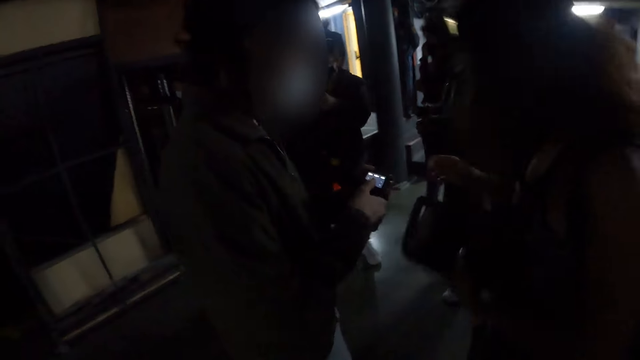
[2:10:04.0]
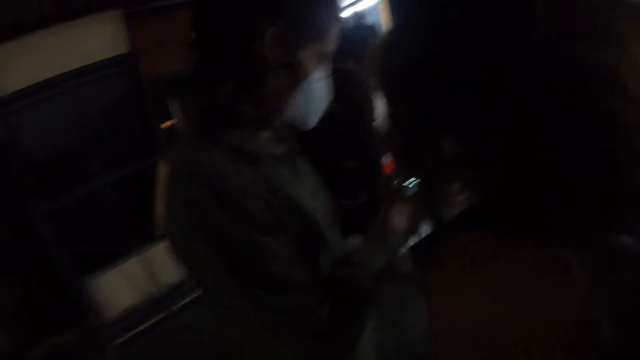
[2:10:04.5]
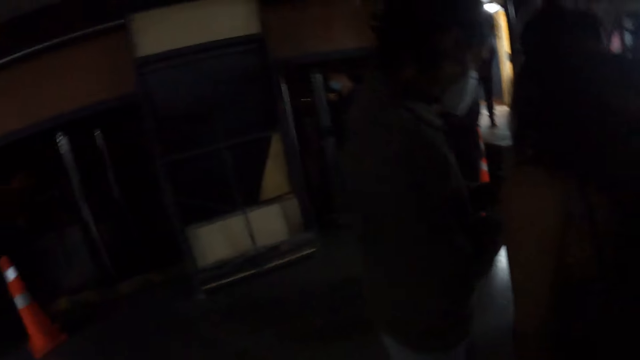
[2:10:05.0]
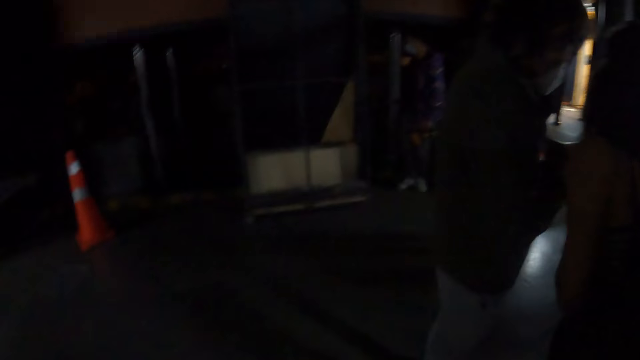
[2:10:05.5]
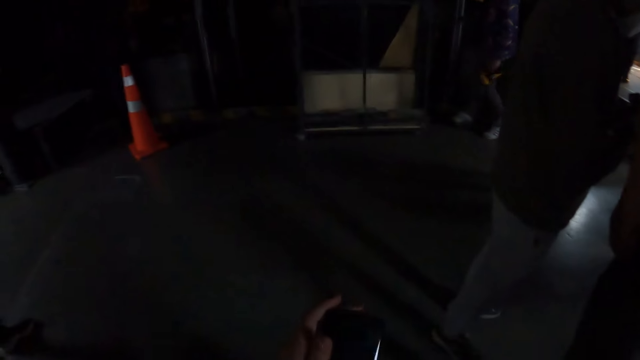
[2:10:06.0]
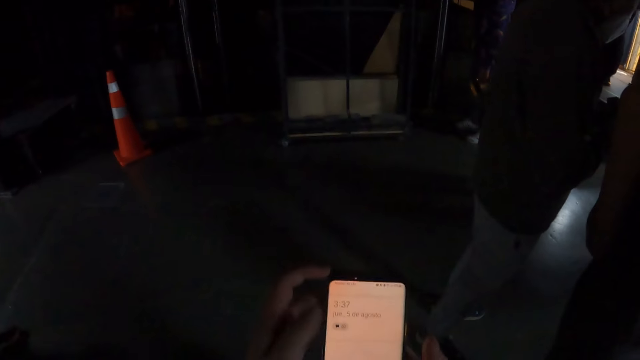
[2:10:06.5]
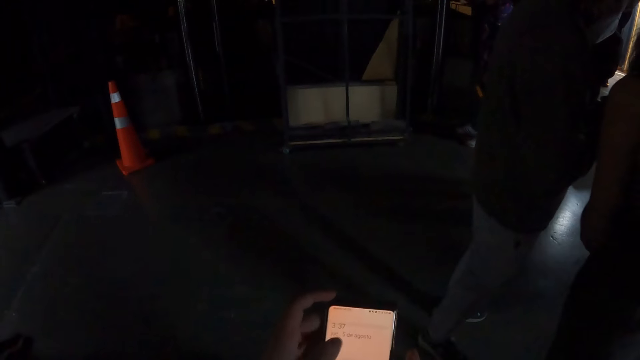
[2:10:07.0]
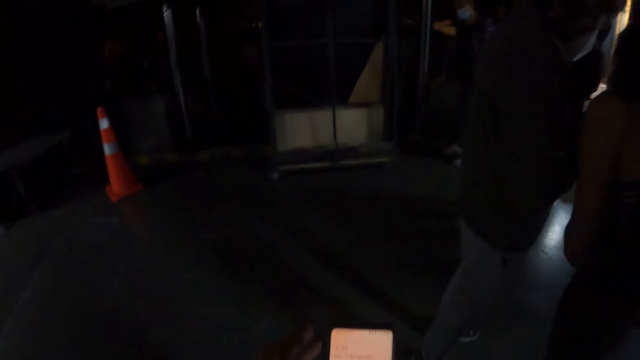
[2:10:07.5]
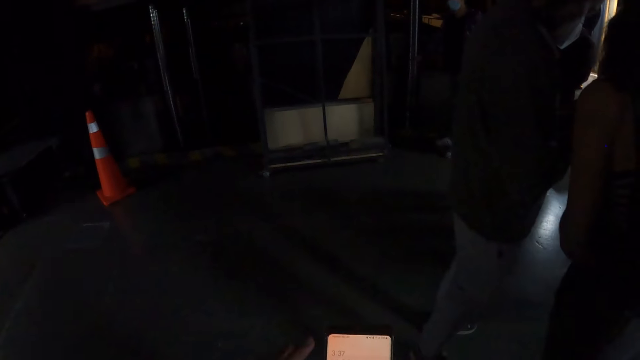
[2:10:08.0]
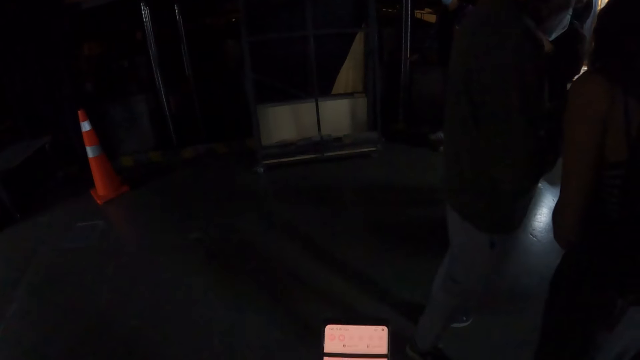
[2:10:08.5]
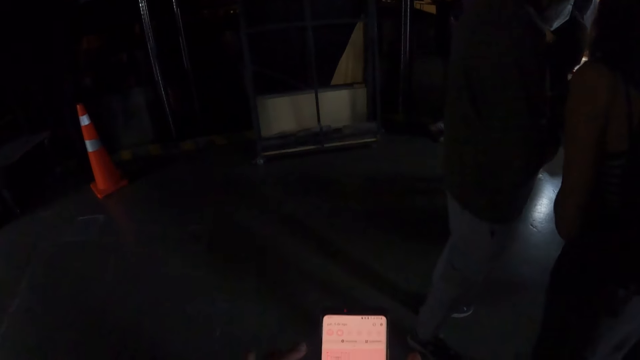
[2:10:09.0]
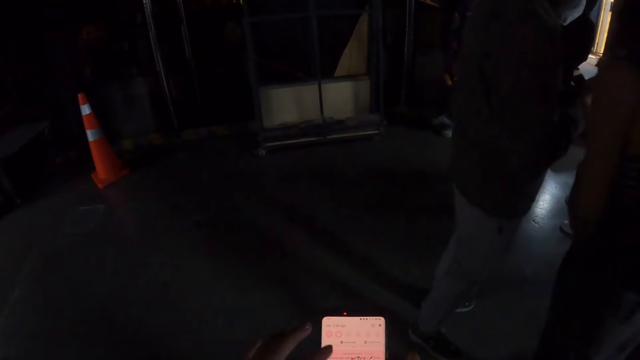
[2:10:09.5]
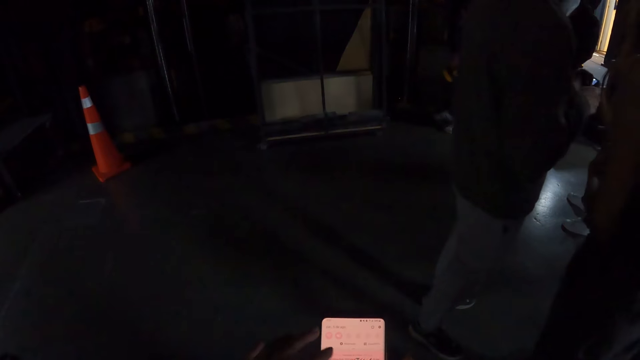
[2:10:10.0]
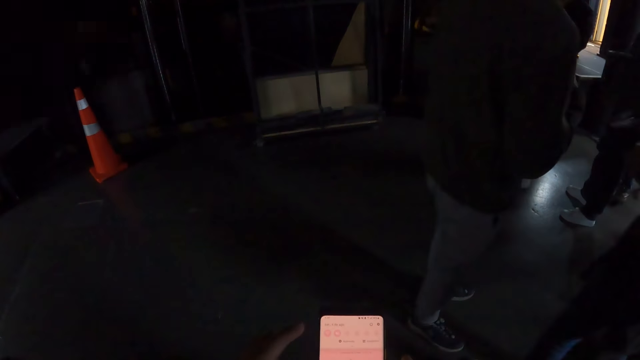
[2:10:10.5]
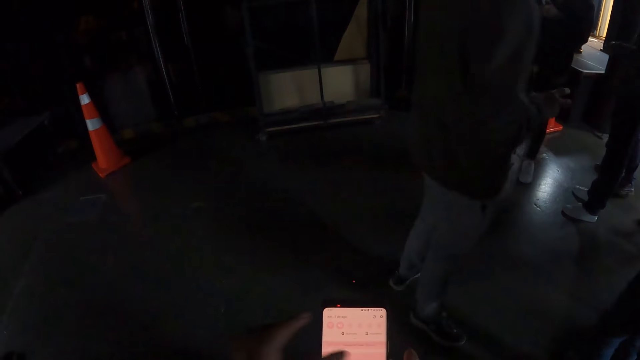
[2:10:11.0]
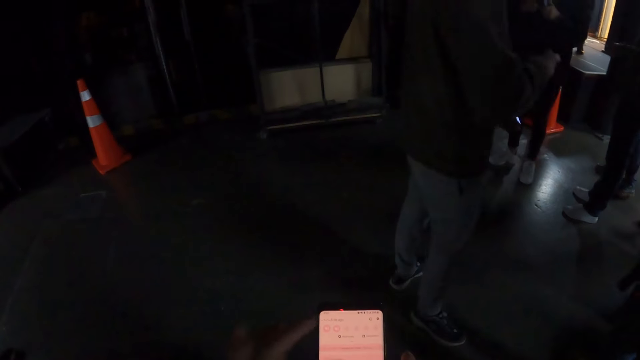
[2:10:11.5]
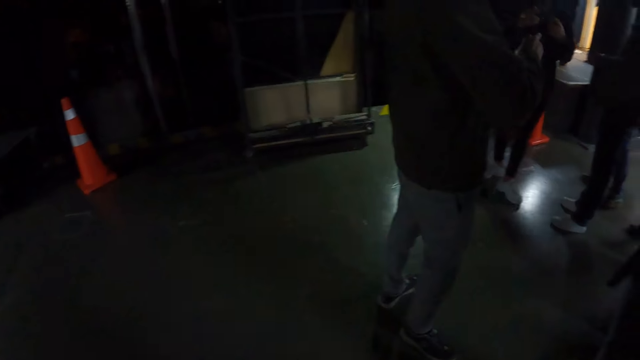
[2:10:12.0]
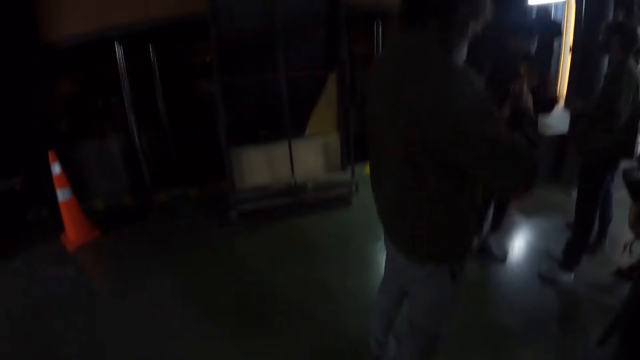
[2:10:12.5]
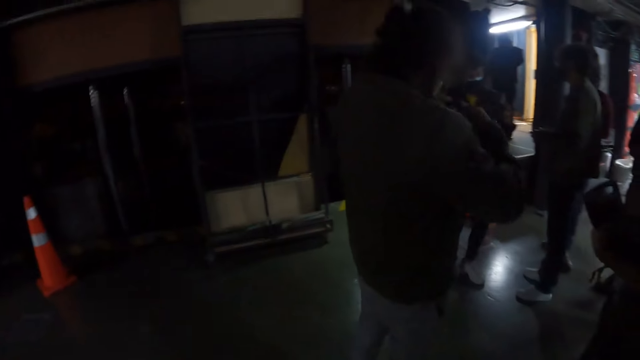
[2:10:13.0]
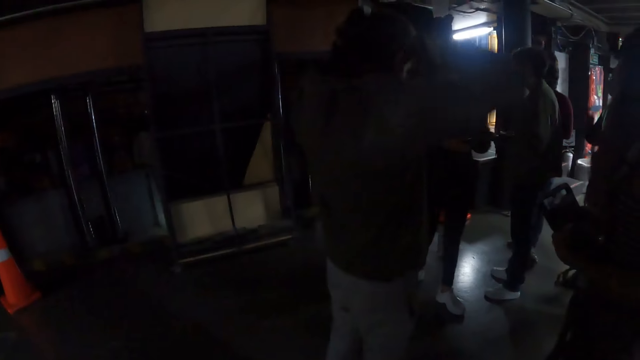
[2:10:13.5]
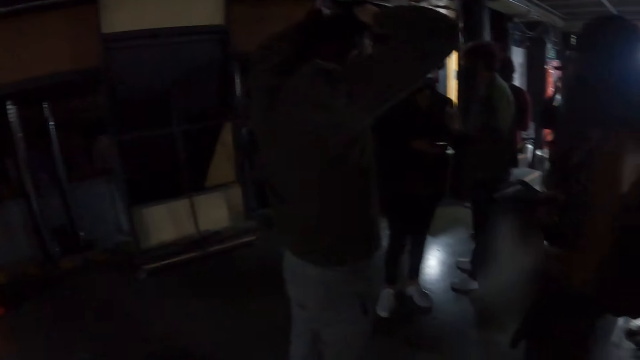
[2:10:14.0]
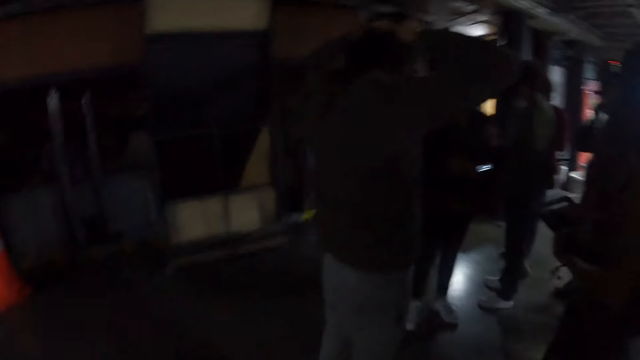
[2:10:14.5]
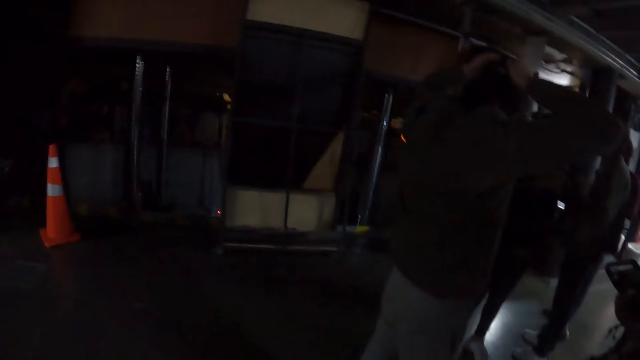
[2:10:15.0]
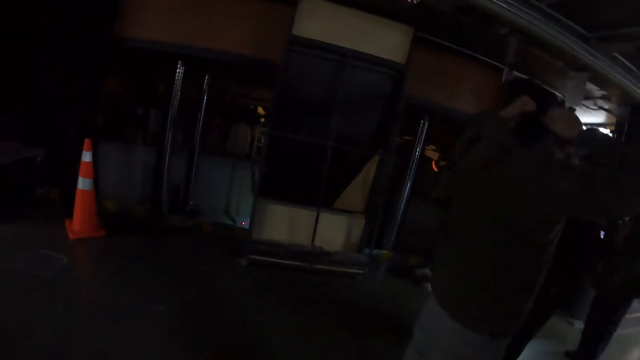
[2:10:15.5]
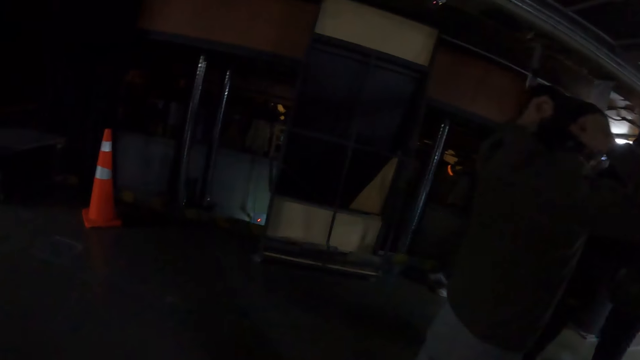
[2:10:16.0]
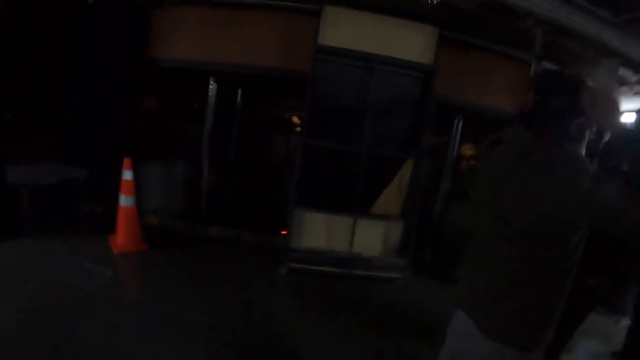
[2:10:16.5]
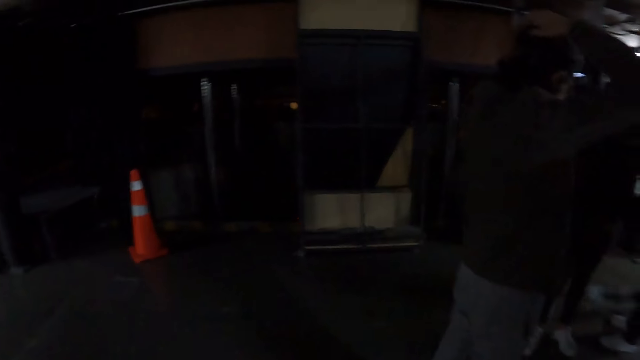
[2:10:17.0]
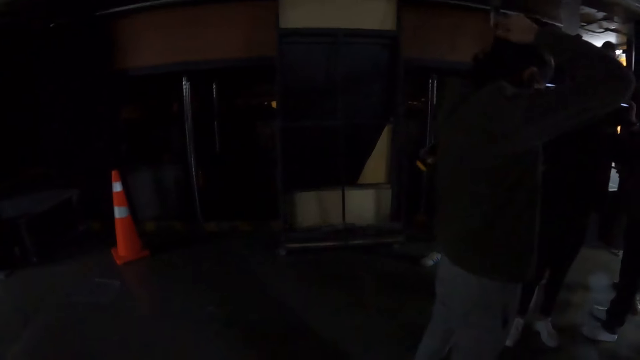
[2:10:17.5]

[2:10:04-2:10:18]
The camera wearer uses her phone. She holds the phone with both hands. She scrolls the phone with her left hand. A woman puts on a camera.

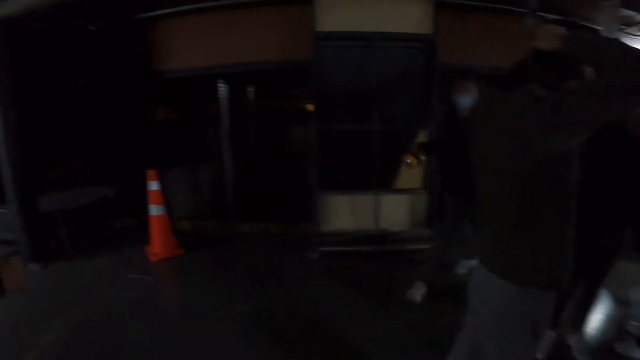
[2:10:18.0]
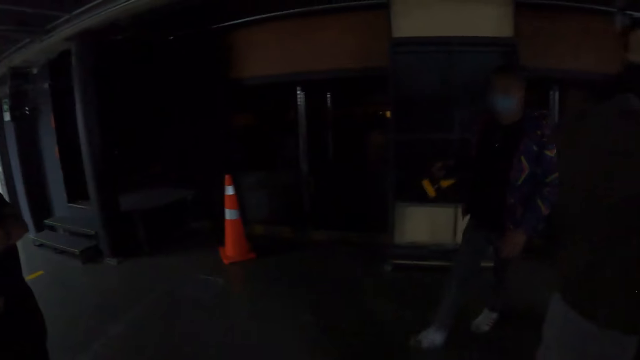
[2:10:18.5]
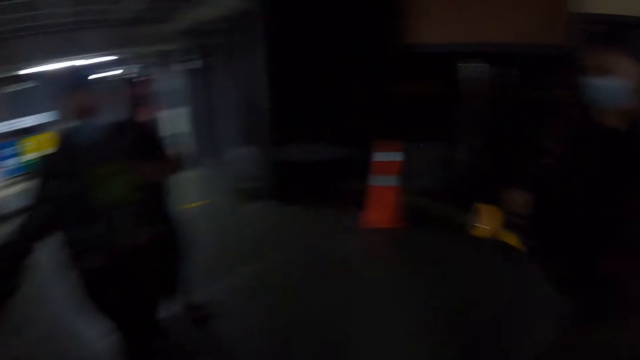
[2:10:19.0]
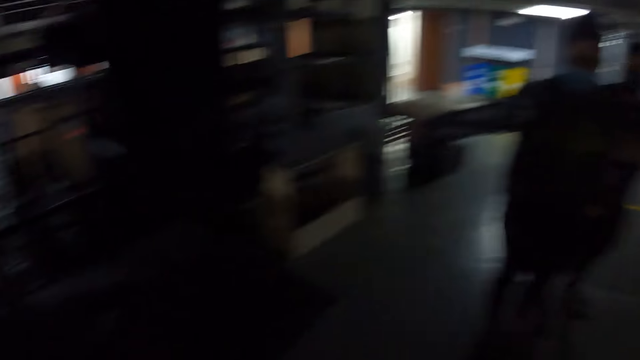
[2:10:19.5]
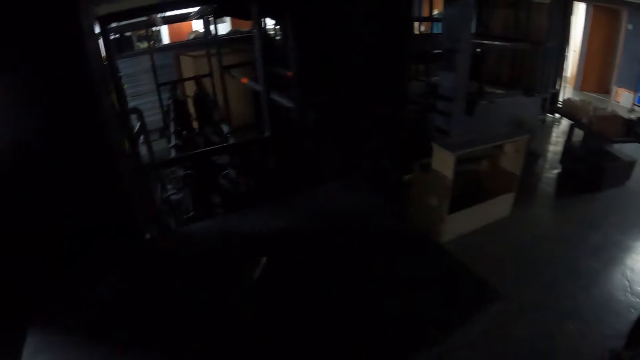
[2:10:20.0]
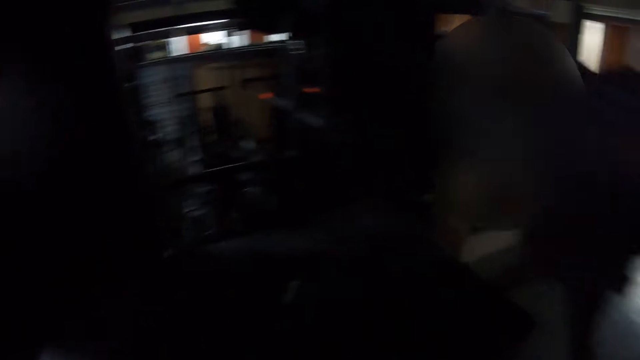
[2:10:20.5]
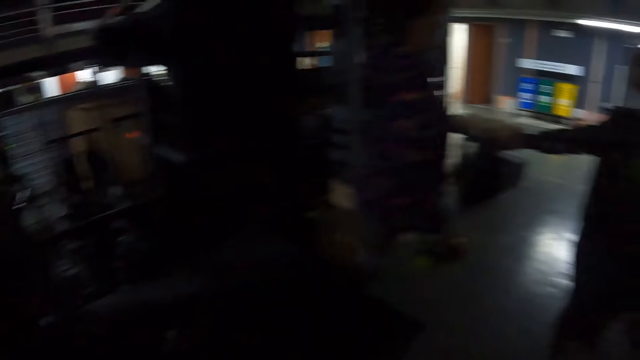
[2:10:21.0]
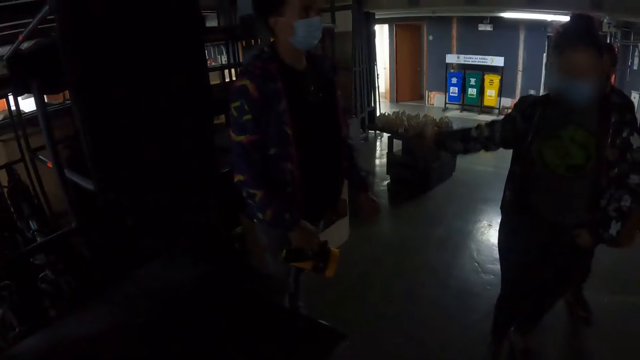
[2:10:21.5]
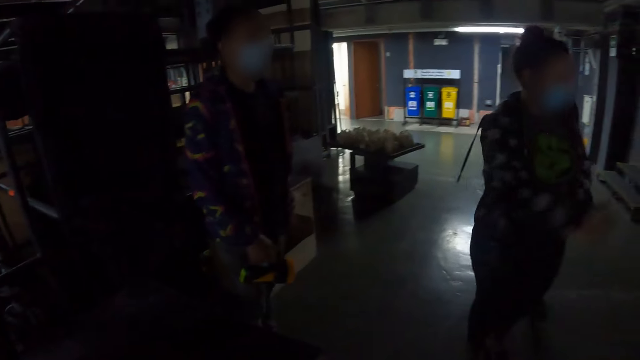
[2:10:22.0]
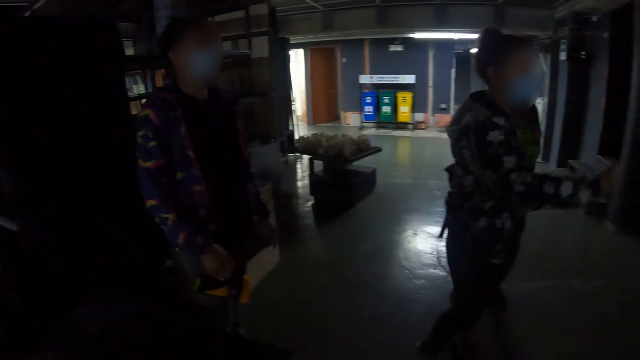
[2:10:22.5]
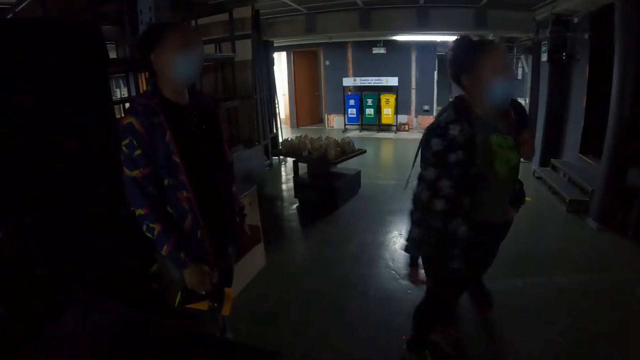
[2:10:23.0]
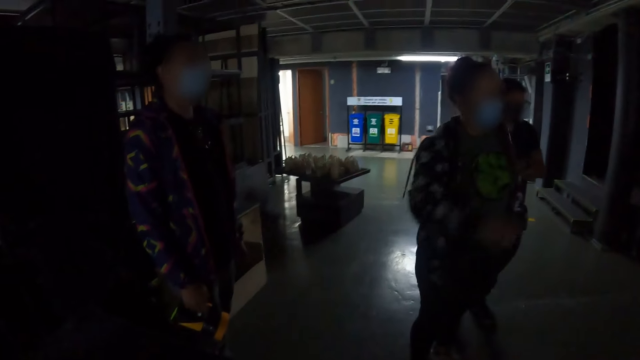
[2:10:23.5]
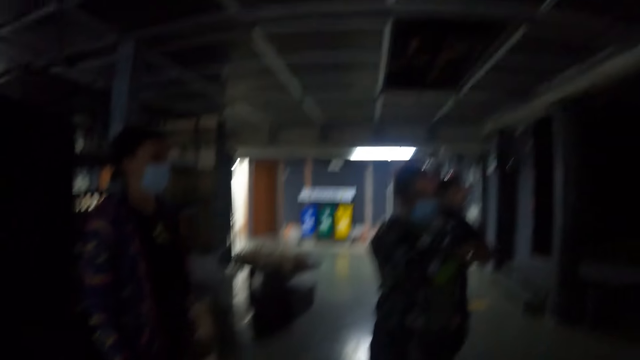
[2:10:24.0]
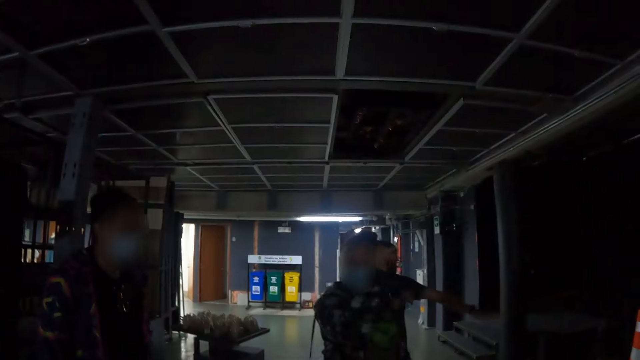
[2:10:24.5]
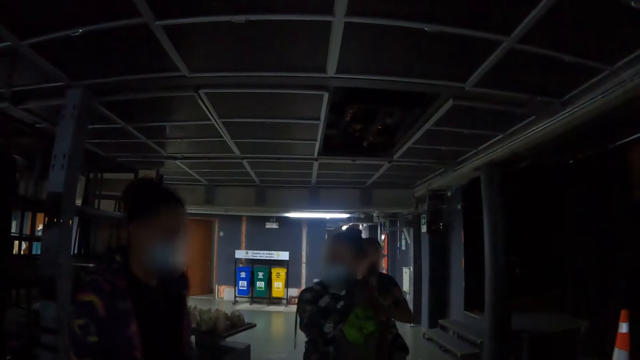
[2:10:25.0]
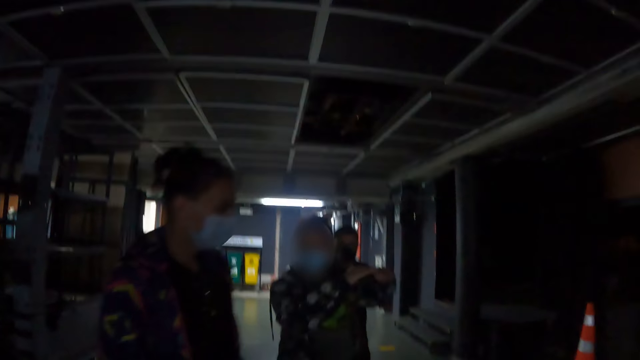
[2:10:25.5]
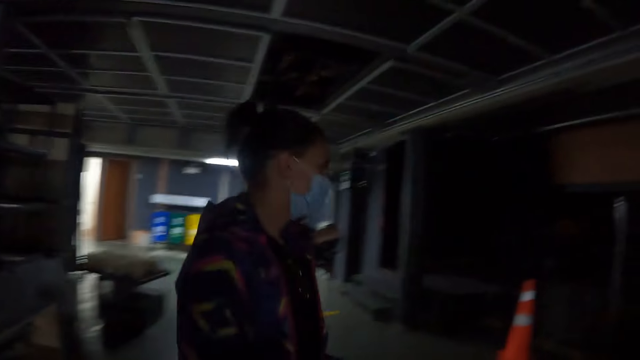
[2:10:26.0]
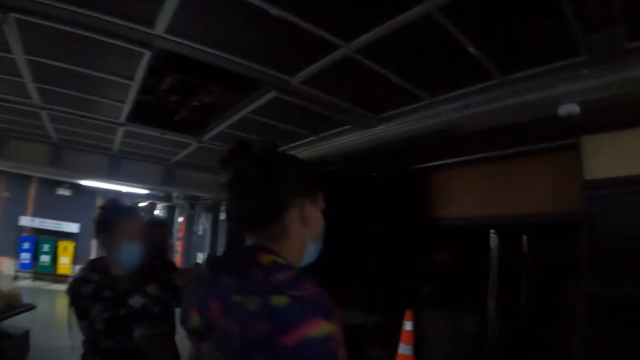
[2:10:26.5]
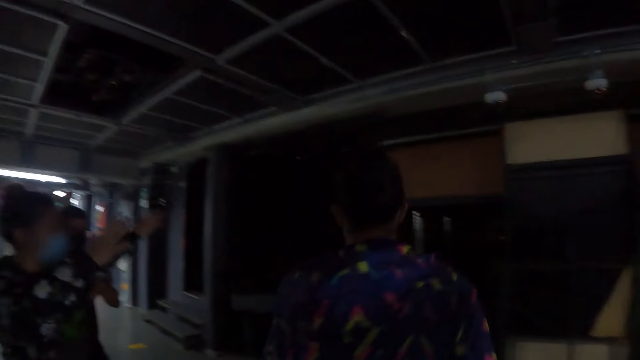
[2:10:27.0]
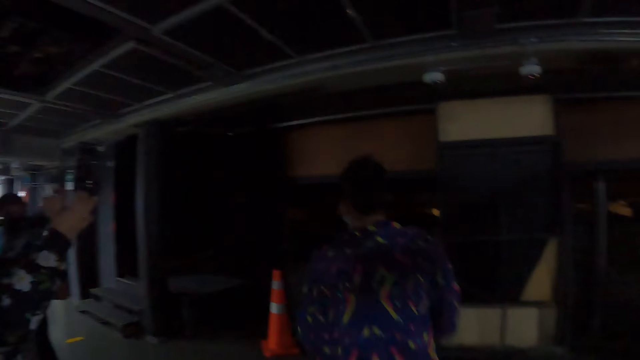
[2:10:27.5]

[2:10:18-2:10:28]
A lady gestures with her right hand. Another lady walks around.
